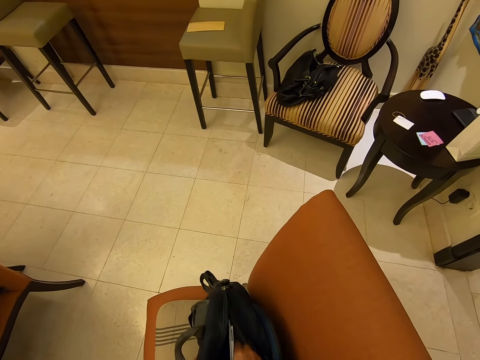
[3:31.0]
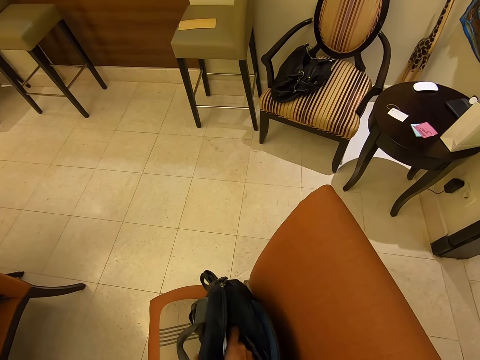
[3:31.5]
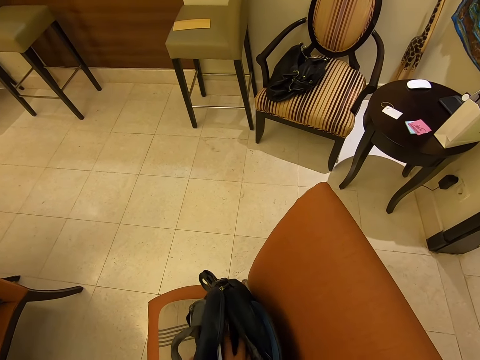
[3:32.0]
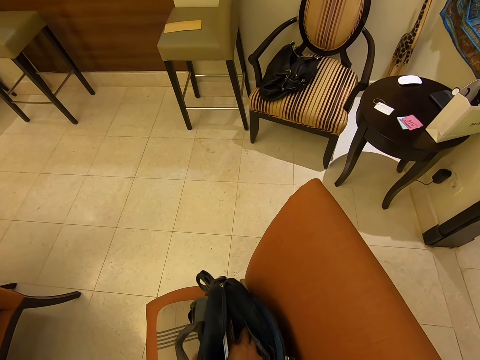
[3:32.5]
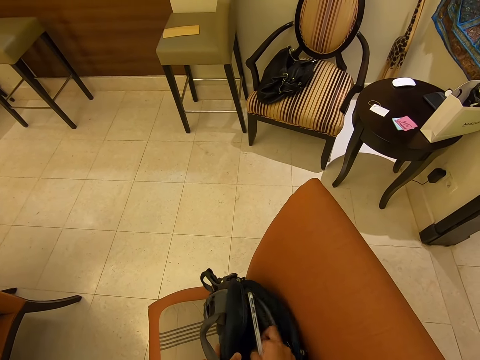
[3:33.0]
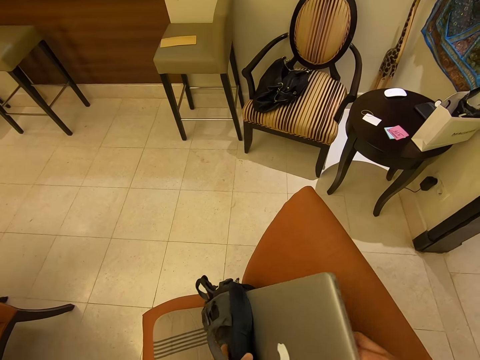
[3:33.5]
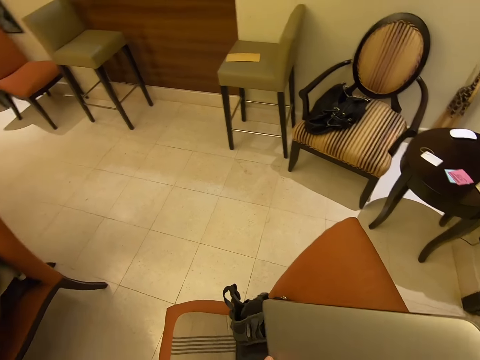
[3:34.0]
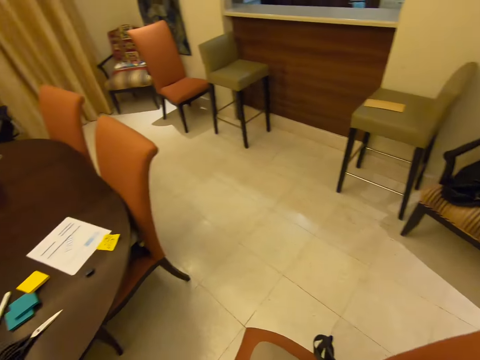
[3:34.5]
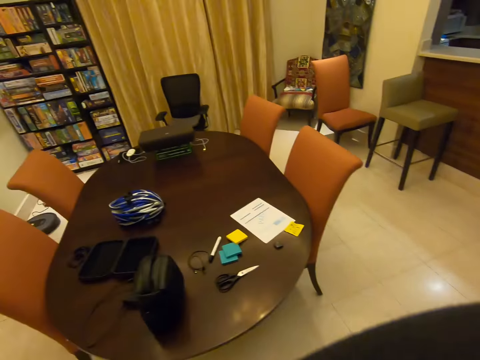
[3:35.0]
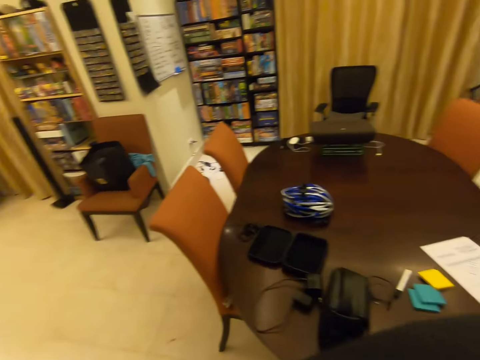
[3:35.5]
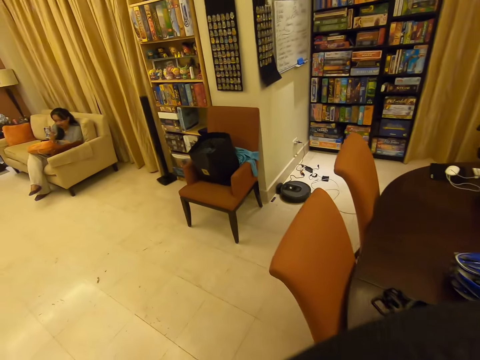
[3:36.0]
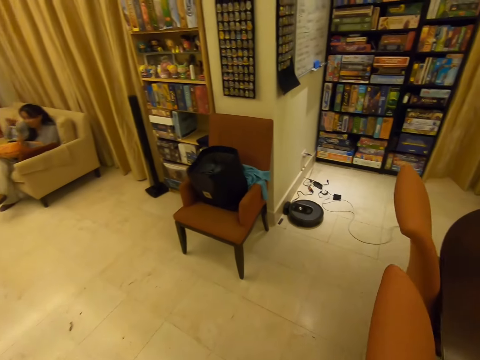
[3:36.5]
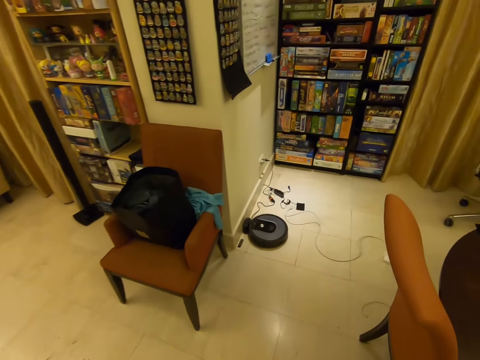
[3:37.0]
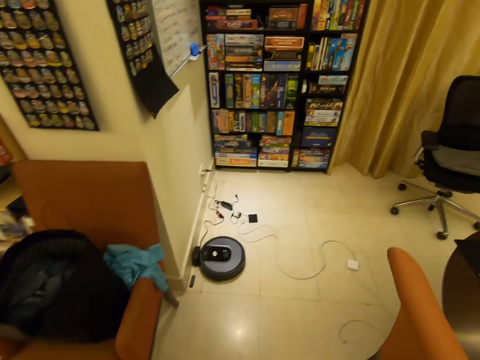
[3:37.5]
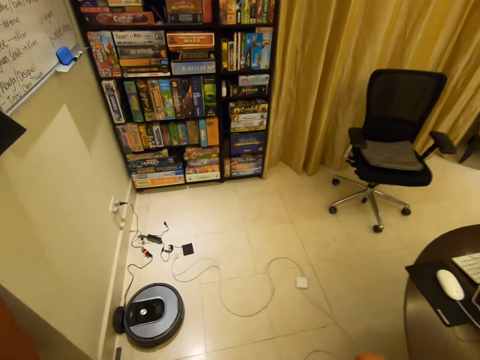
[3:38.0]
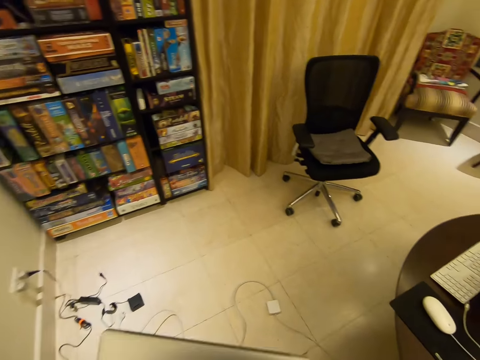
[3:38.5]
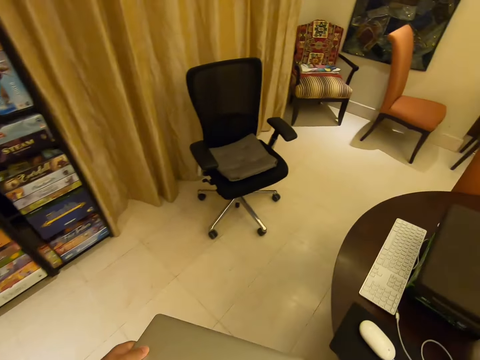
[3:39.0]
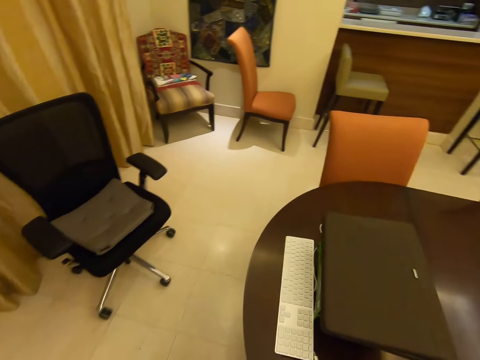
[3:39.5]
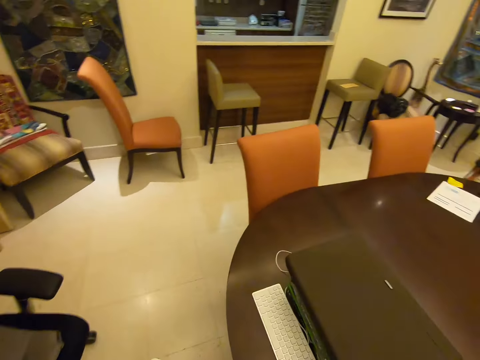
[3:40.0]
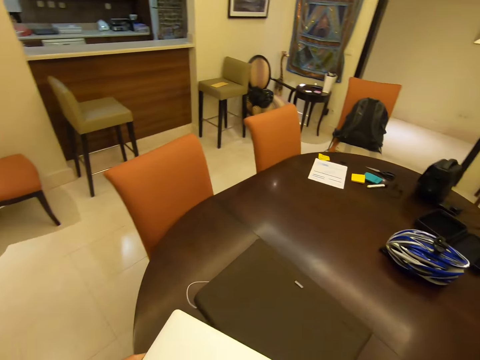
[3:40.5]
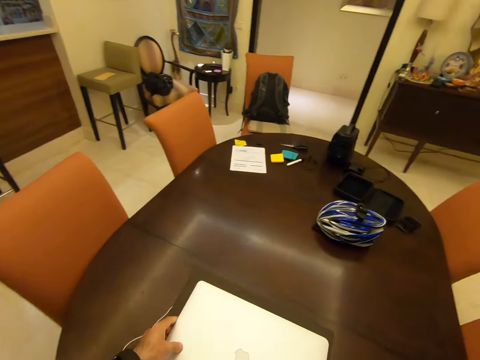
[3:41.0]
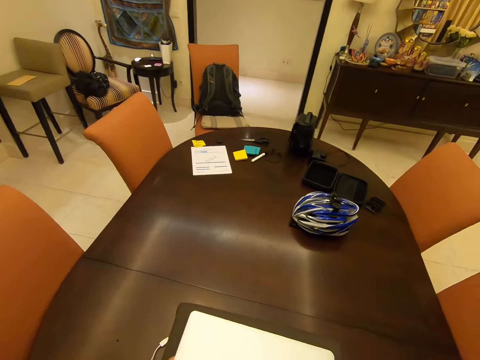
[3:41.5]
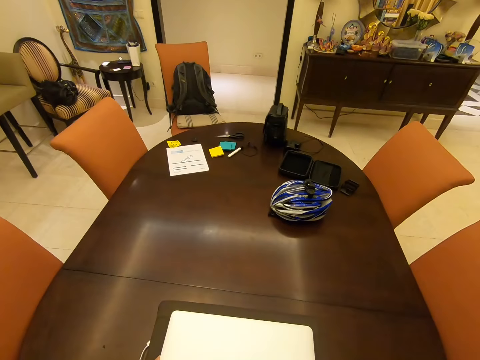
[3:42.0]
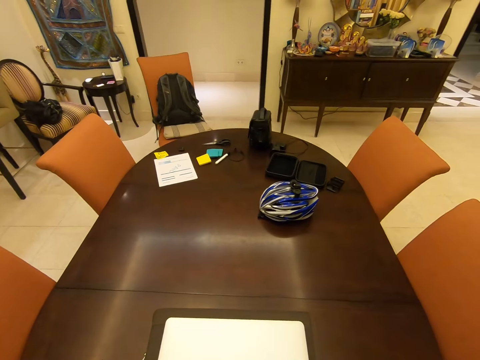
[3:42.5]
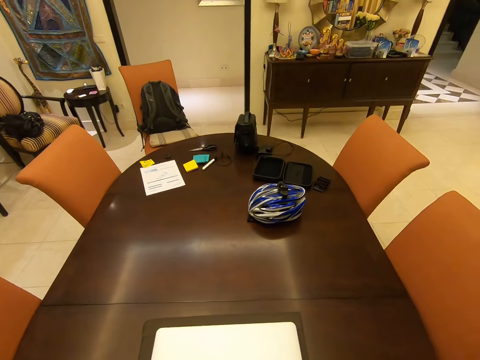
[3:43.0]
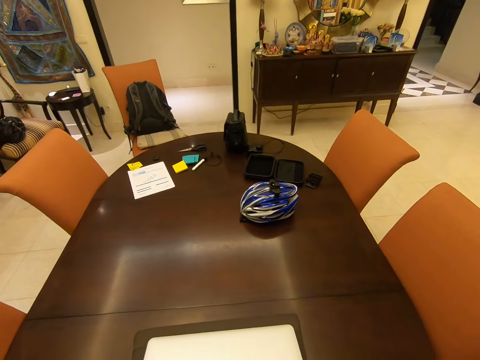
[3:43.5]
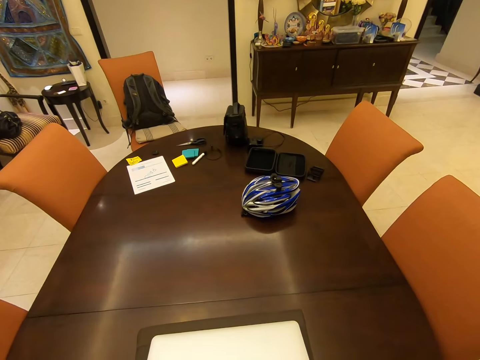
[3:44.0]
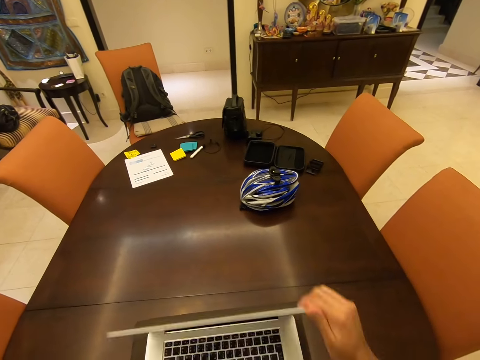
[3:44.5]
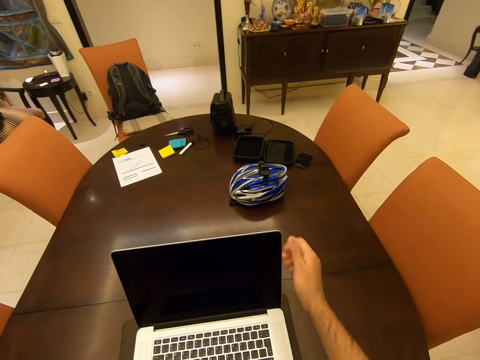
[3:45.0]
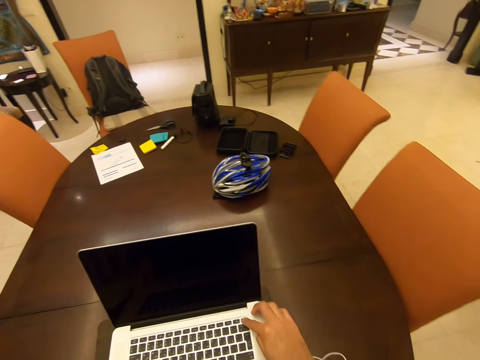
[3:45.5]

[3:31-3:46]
The camera wearer takes the laptop. They walk towards the table, place the laptop on the table, look around, and open the laptop.

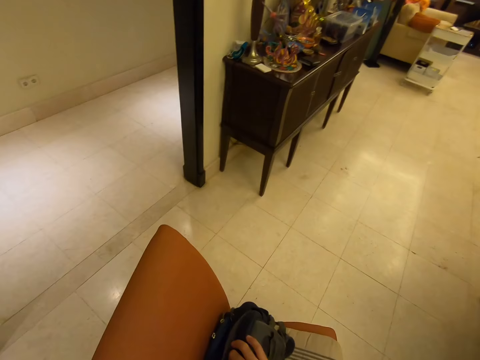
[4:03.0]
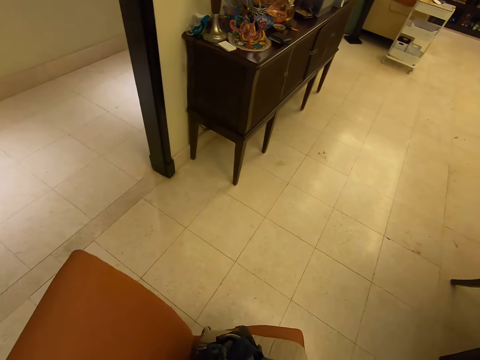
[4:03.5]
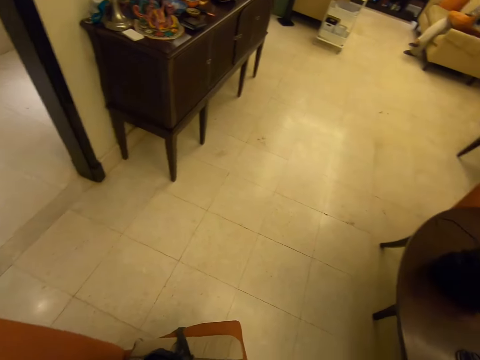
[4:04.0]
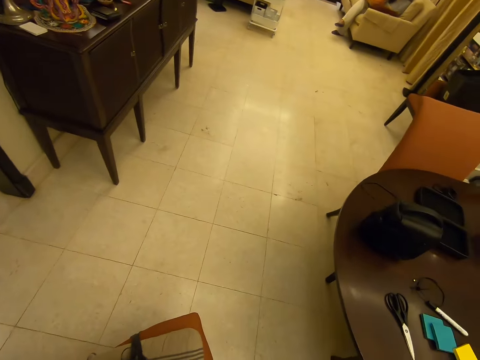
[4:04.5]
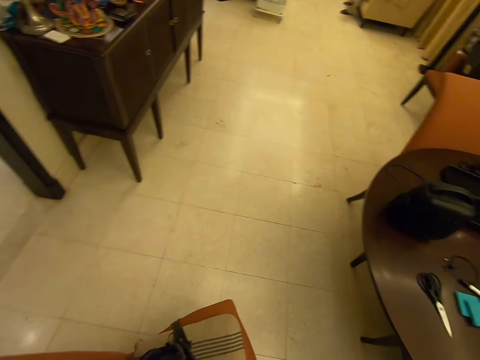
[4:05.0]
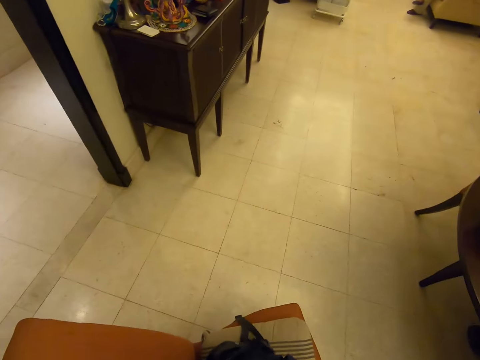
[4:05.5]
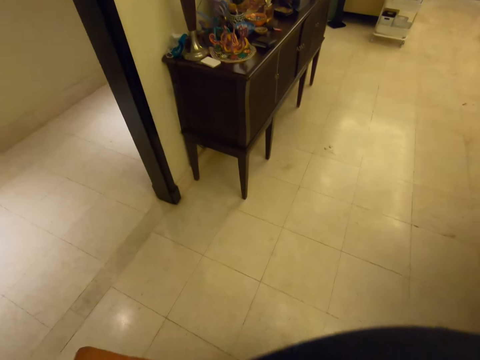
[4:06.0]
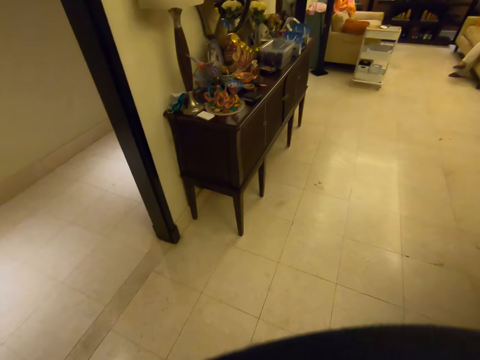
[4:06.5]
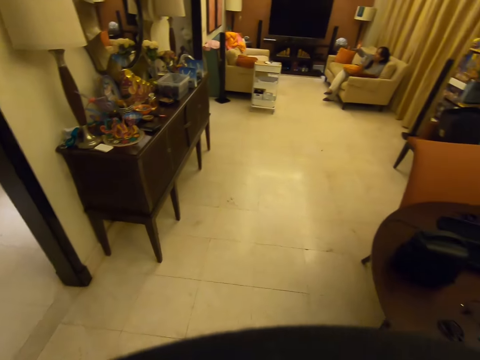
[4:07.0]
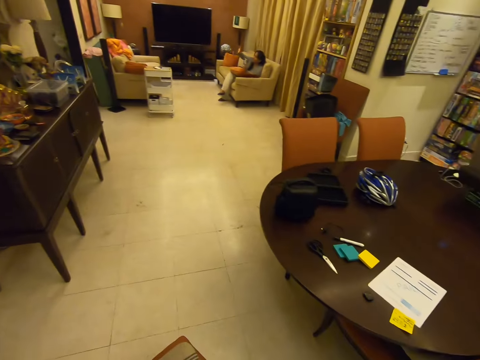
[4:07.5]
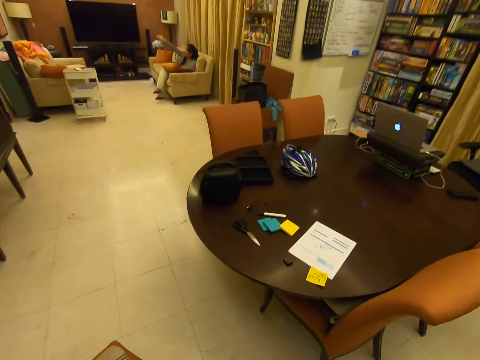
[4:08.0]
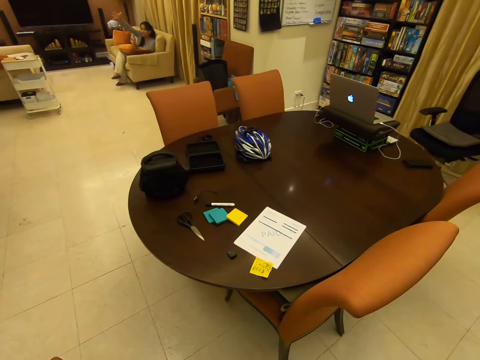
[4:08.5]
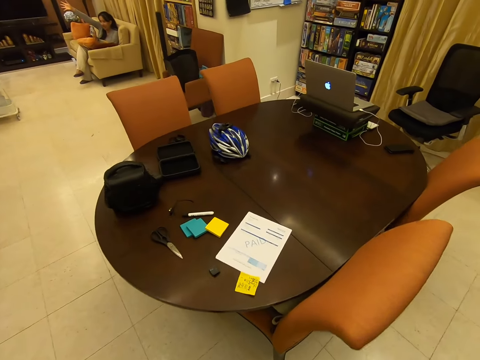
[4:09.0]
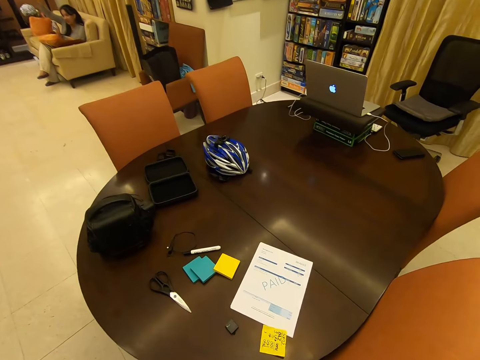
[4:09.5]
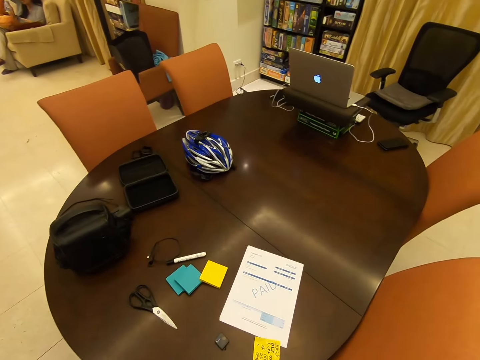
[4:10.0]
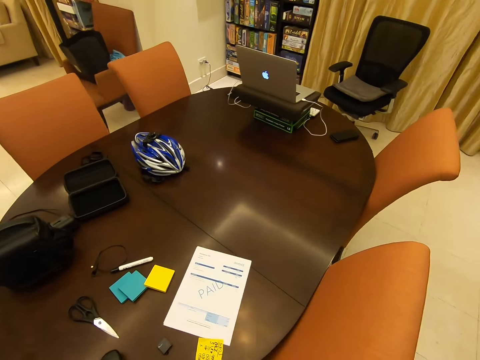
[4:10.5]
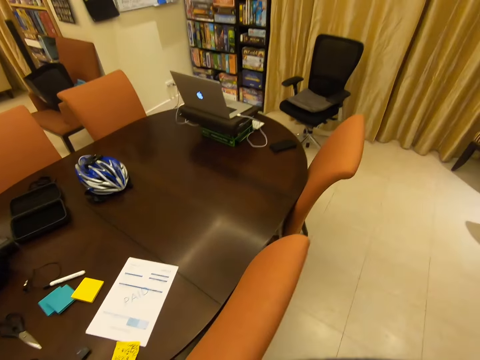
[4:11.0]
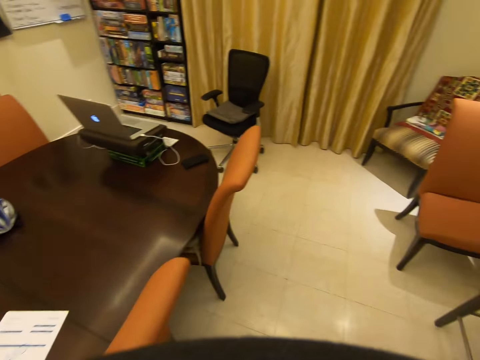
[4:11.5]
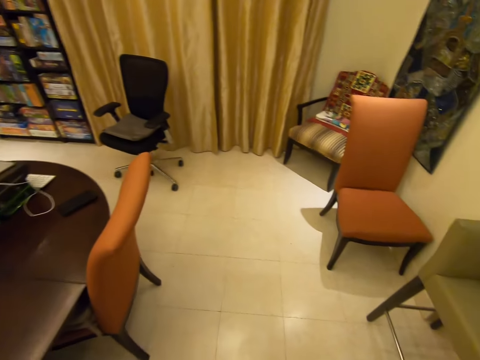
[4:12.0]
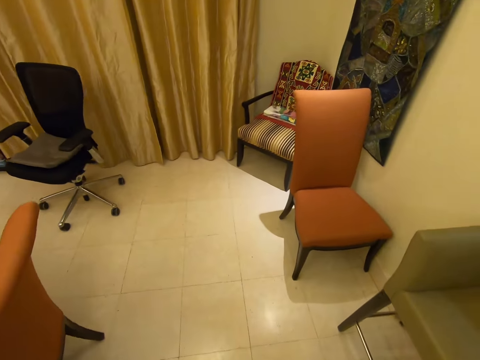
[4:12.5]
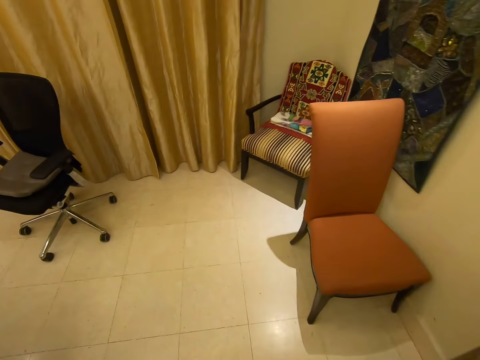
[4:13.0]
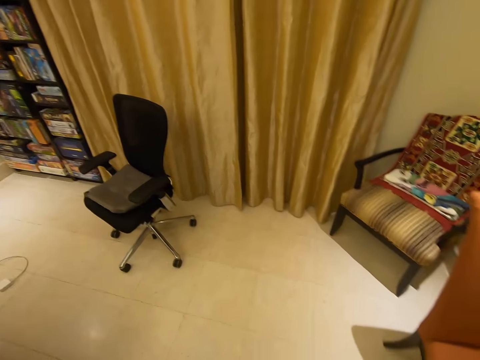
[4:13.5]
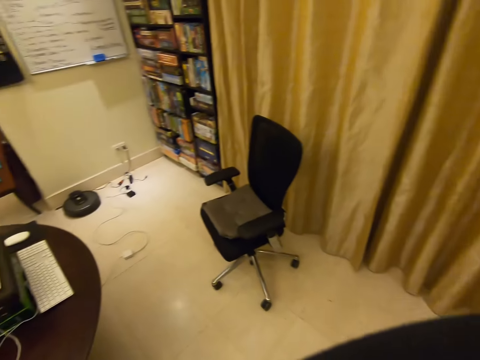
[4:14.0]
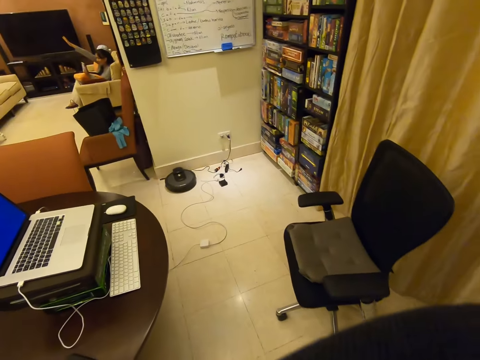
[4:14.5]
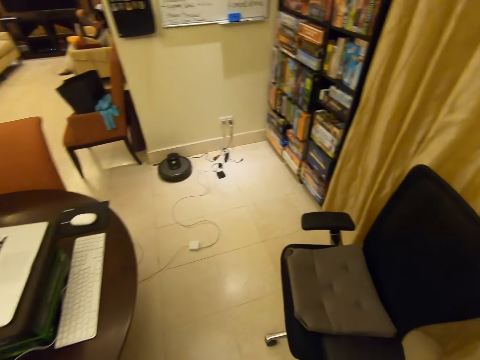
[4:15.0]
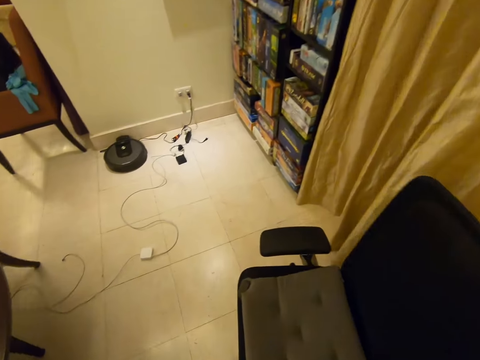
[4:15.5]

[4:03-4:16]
The camera wearer looks around and holds the bag. They walk towards the table. They walk in the house.
